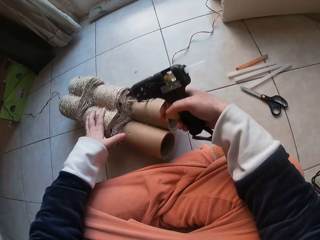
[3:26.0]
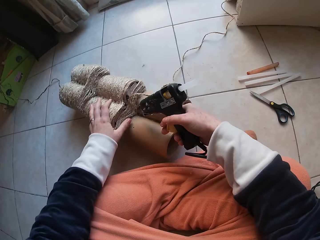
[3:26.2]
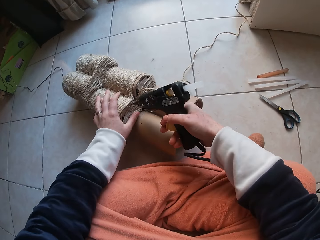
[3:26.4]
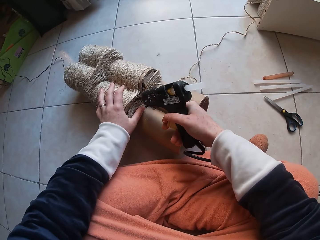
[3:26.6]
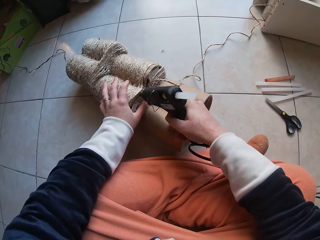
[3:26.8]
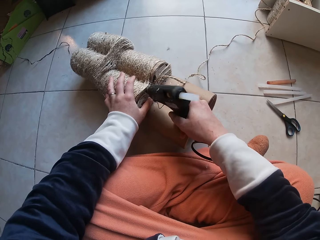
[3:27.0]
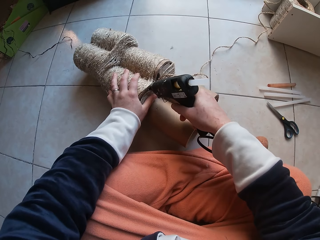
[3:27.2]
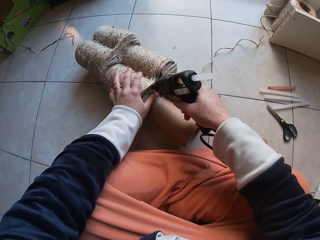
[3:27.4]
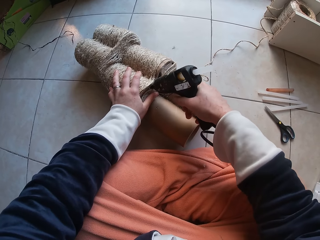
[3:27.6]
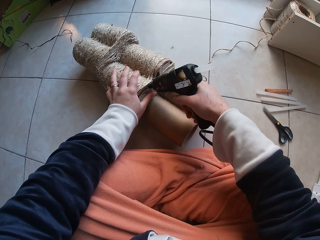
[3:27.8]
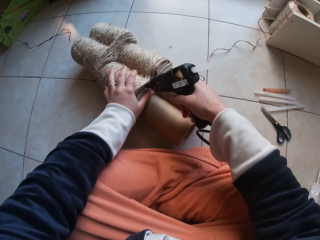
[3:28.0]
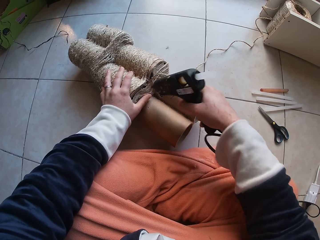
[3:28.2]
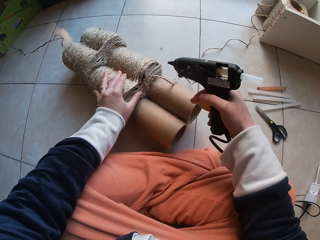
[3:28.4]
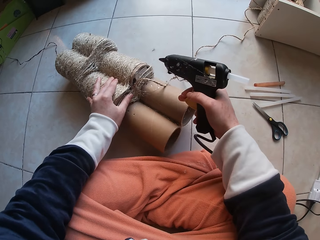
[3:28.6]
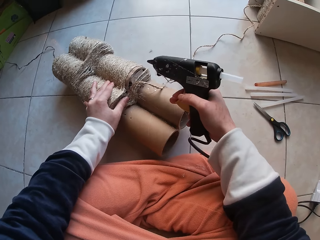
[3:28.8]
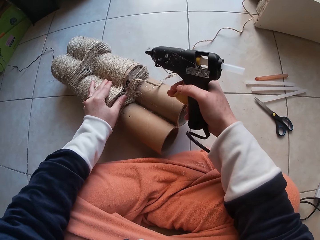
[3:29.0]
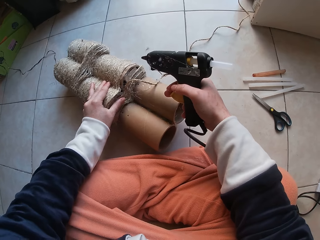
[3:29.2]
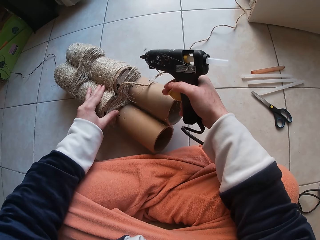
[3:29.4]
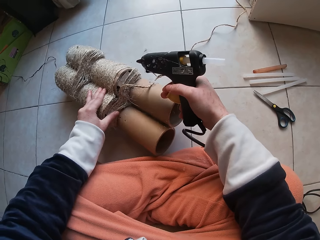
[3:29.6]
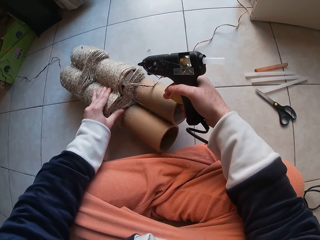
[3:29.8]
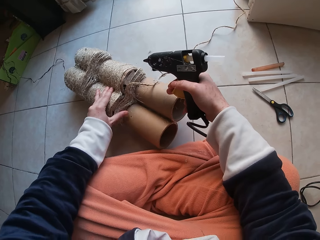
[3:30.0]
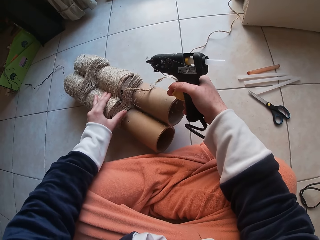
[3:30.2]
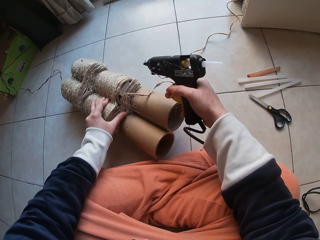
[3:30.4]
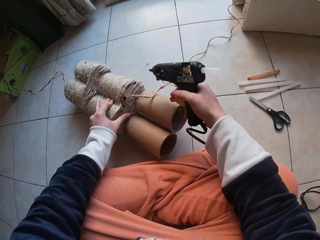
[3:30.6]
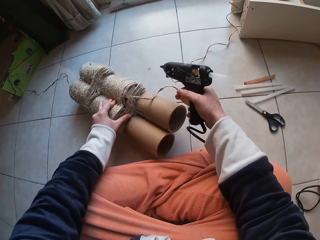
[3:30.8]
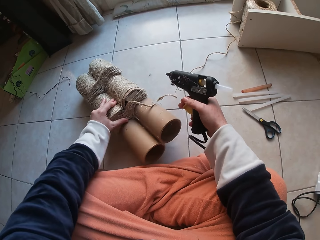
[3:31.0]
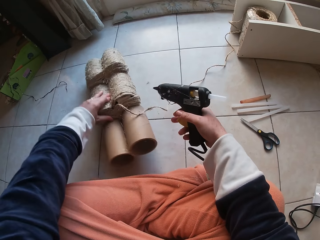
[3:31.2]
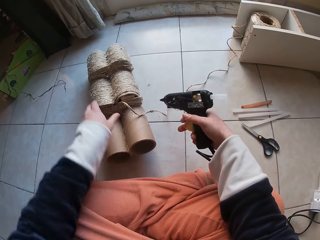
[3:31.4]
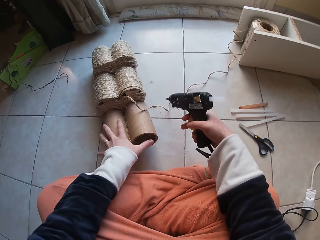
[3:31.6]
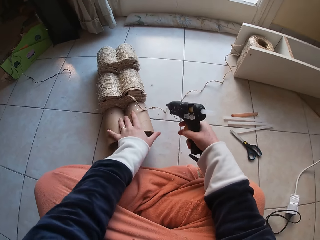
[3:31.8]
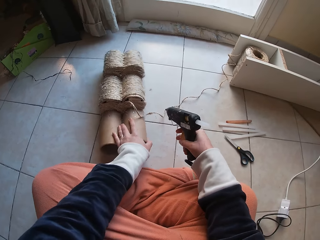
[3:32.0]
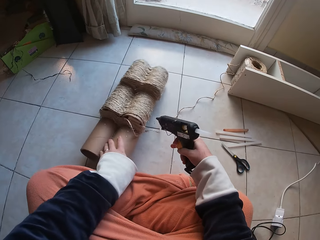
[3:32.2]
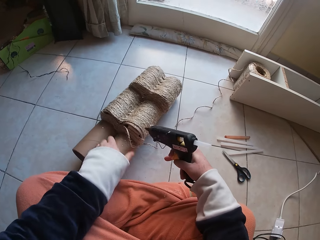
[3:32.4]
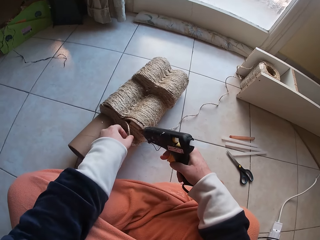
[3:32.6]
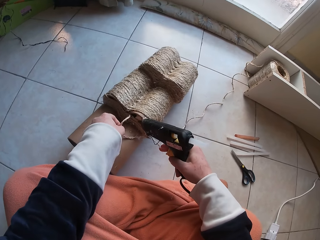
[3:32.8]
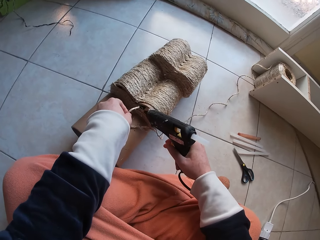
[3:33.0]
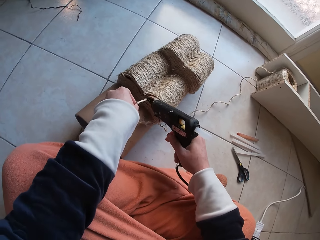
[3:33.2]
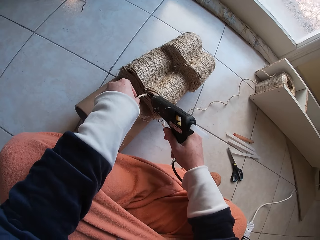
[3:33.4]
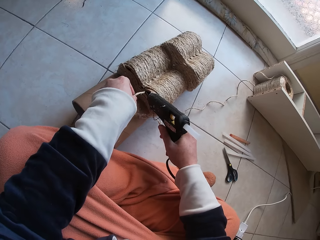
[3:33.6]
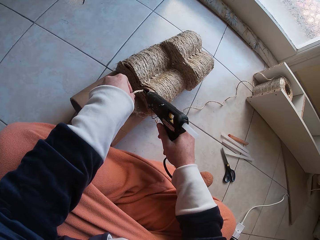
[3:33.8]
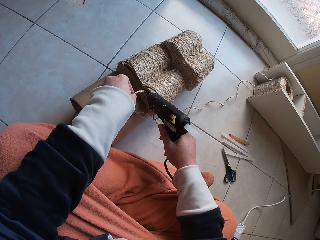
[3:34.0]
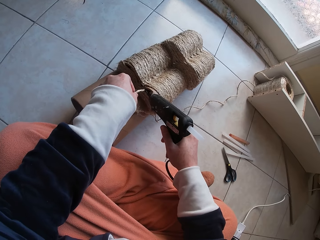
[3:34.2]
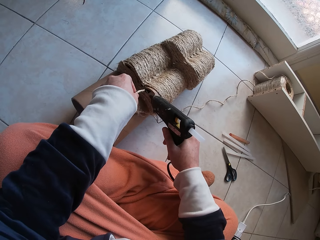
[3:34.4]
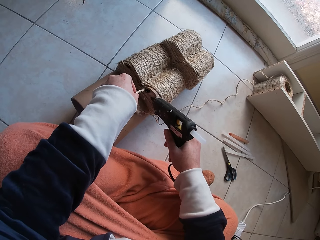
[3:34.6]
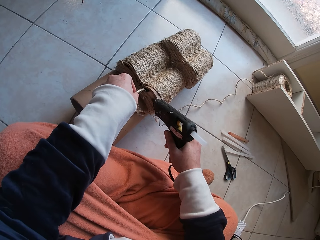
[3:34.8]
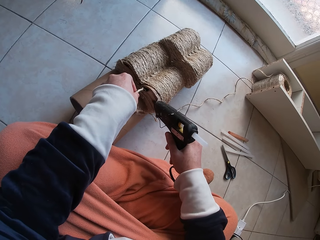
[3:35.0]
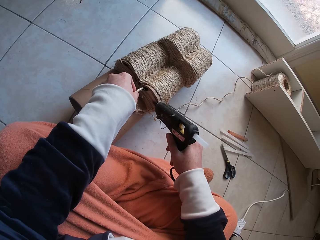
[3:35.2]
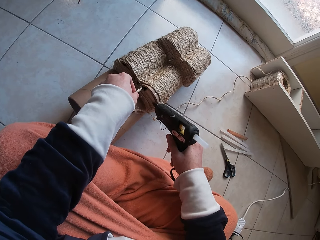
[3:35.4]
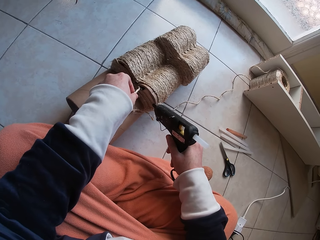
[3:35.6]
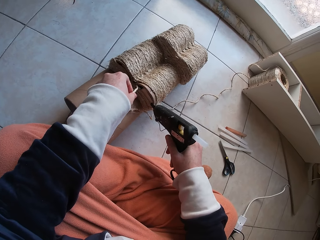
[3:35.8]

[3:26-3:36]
The camera wearer turns something. She applies glue on the cardboard tube on the floor with the glue gun in her right hand. She holds the glue gun. She presses the thread on the cardboard tube on the floor with her left hand. She turns the cardboard tube on the floor with her left hand. She moves something. She holds the thread. She applies glue on the cardboard tube on the floor with the glue gun in her right hand.

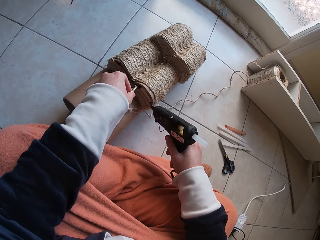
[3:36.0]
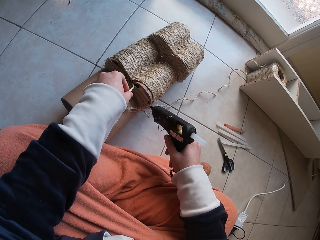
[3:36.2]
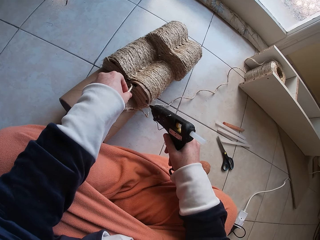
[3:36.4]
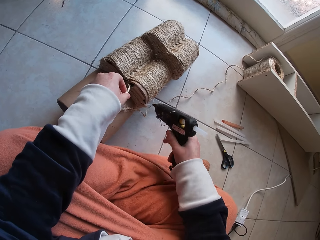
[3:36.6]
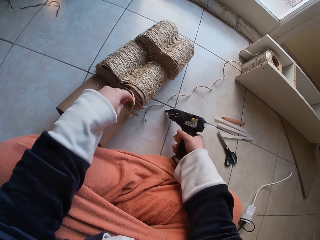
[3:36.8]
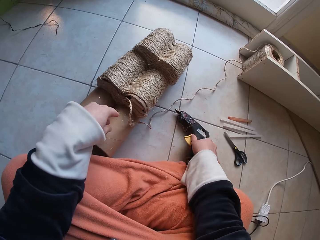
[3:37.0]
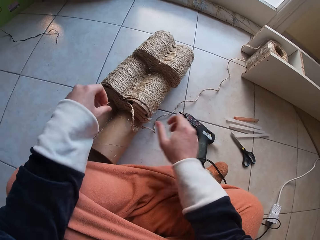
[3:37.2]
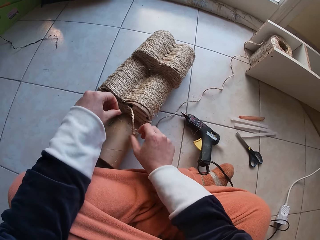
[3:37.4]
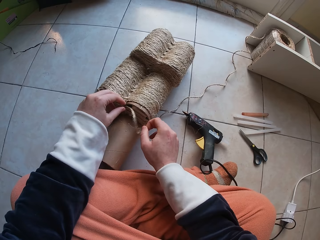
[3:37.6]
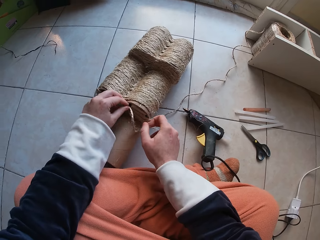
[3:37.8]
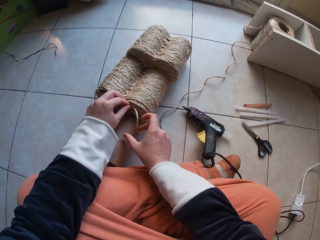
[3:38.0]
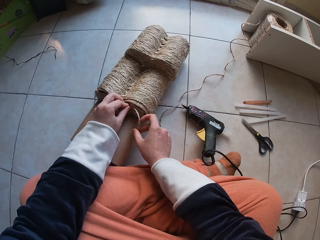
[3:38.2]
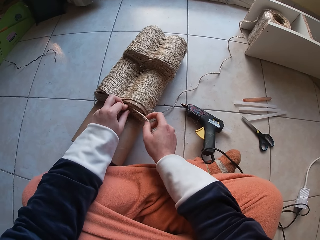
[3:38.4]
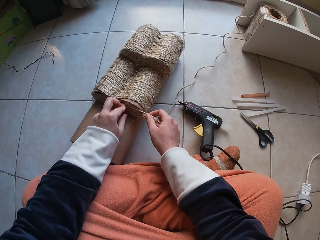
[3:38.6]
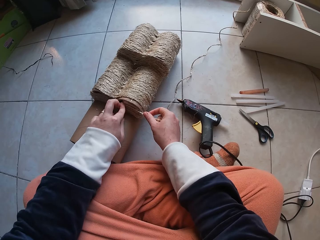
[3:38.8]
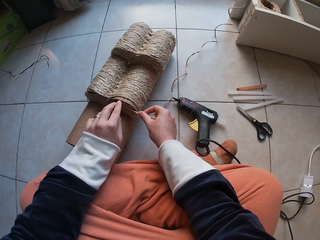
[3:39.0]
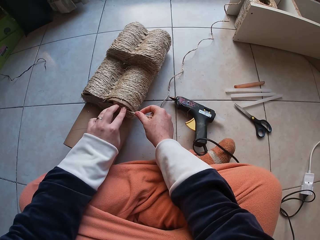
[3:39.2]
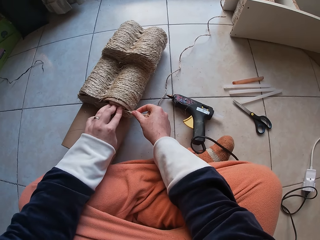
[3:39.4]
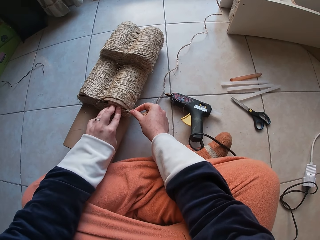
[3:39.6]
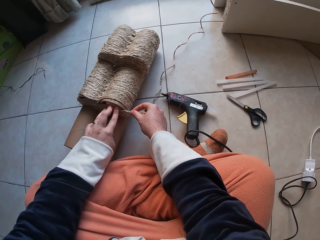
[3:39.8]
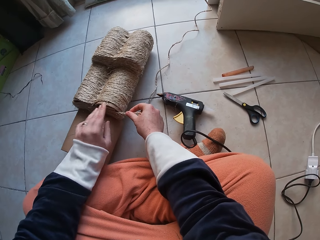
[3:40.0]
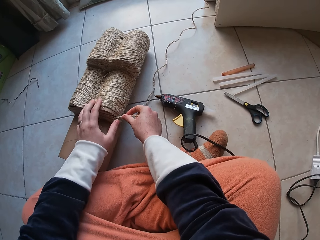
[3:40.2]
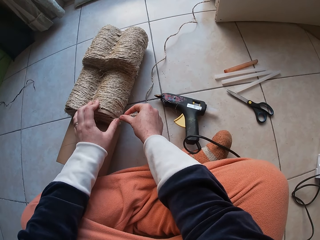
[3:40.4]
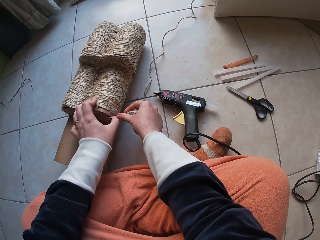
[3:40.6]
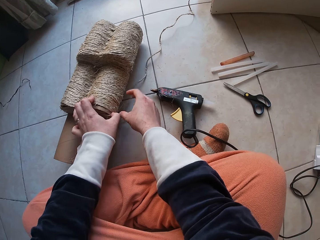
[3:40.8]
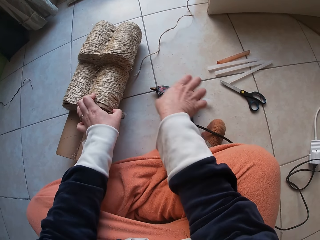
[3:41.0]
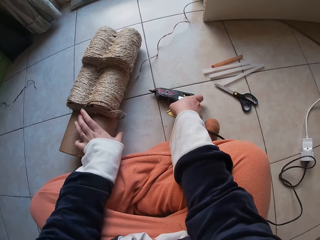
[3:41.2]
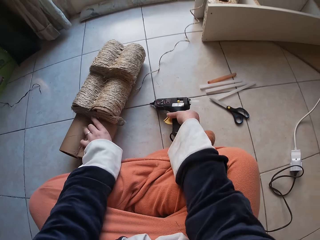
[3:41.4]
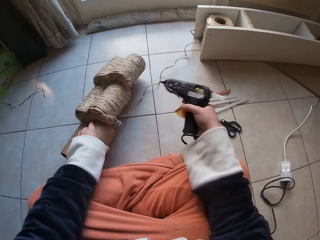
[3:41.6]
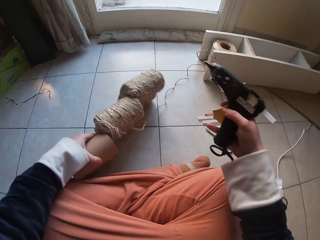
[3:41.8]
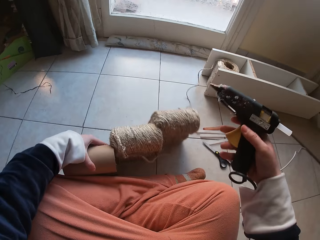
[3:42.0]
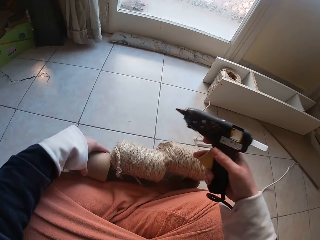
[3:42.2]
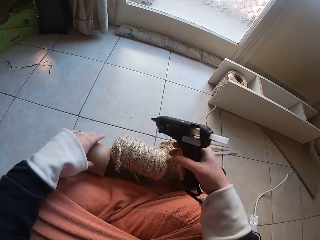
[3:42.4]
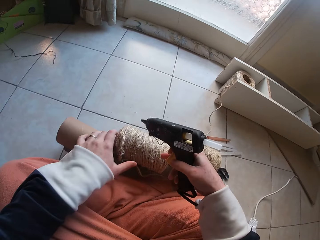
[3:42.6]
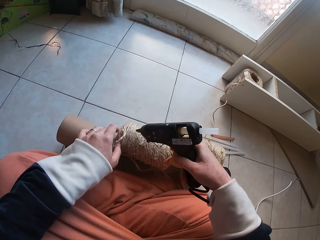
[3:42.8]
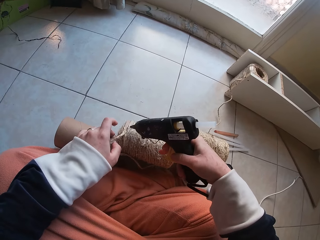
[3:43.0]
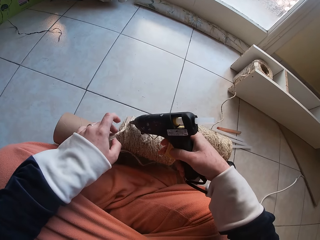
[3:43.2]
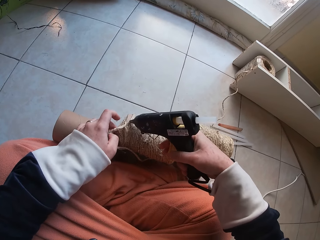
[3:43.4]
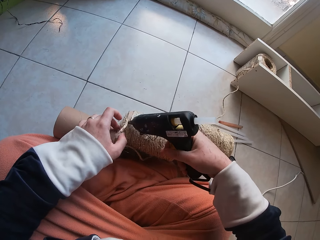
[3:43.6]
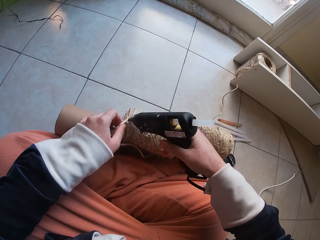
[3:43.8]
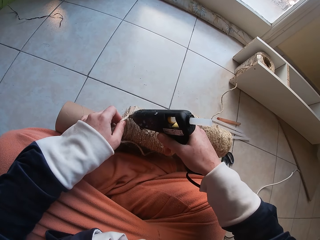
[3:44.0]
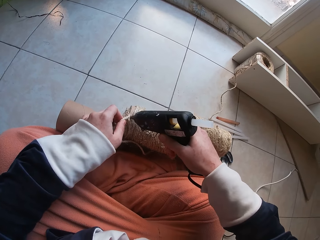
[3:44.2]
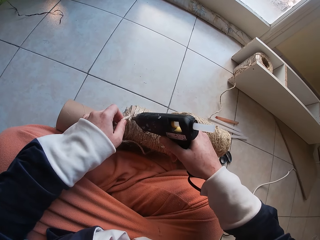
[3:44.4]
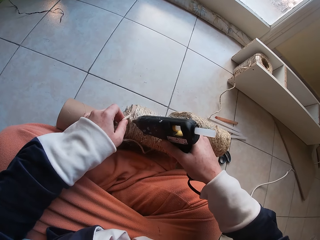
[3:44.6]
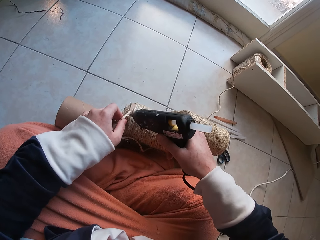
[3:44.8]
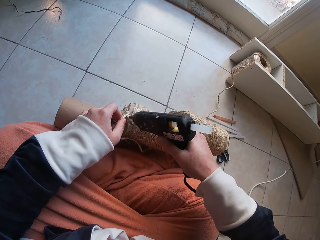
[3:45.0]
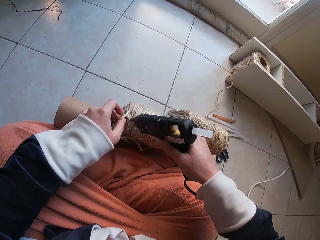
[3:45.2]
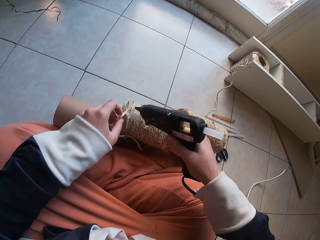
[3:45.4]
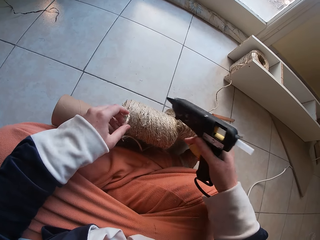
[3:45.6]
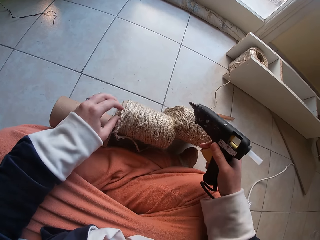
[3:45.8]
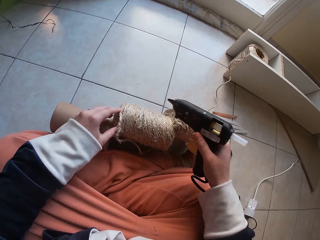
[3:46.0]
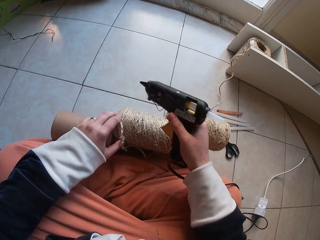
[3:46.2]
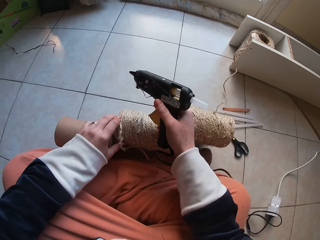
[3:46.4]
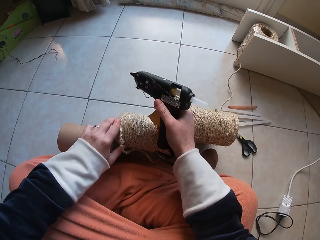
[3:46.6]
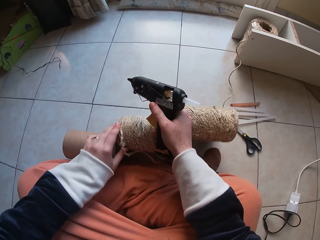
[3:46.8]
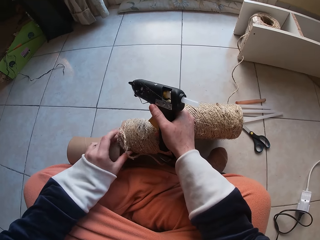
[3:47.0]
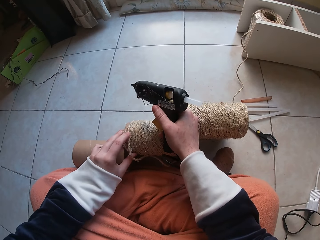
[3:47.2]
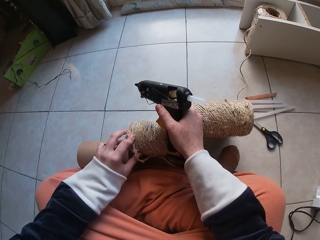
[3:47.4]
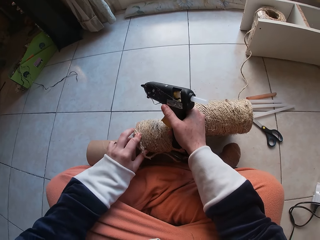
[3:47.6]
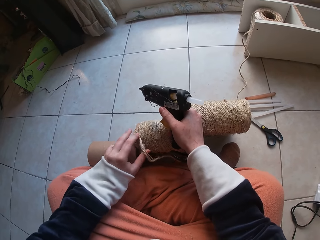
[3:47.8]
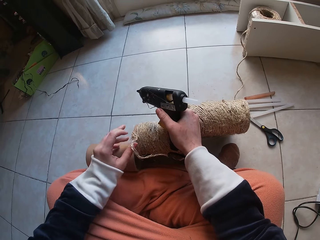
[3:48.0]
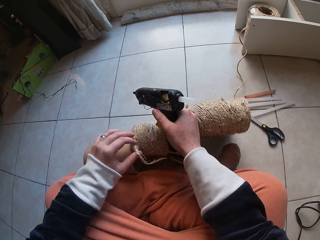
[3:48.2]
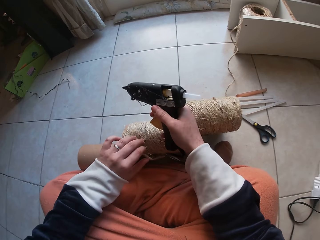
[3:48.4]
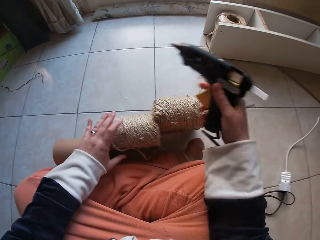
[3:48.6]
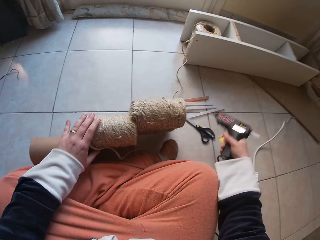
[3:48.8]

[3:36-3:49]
The camera wearer drops the glue gun in her right hand on the floor. She holds the thread. She presses the thread on the cardboard tube on the floor with her left hand. She picks up the glue gun on the floor with her right hand. She turns the cardboard tube on the floor with her left hand. She moves something. She applies glue on the cardboard tube on the floor with the glue gun in her right hand. She presses the thread on the cardboard tube on the floor with her left hand.
